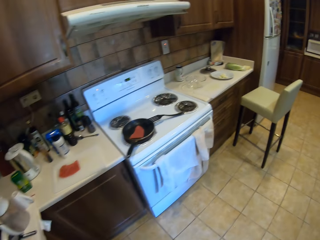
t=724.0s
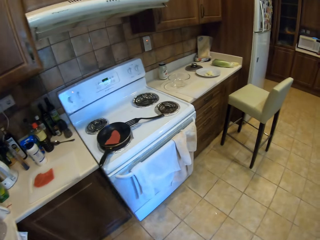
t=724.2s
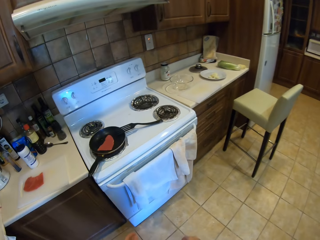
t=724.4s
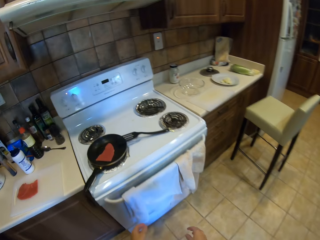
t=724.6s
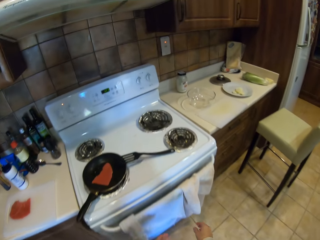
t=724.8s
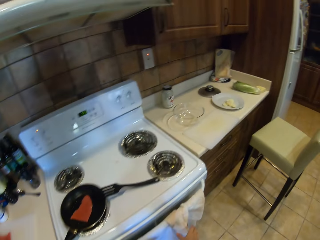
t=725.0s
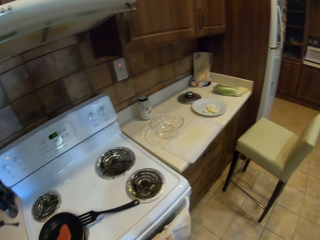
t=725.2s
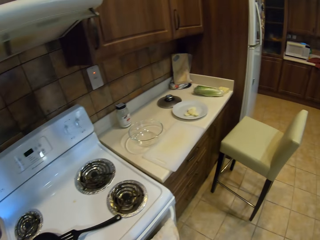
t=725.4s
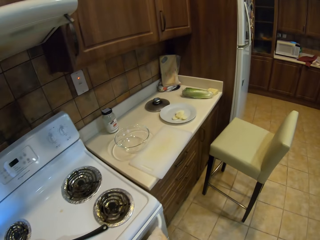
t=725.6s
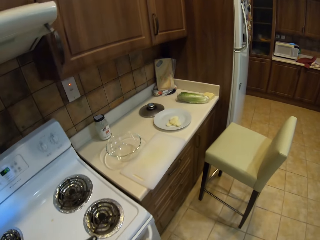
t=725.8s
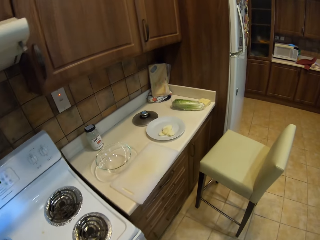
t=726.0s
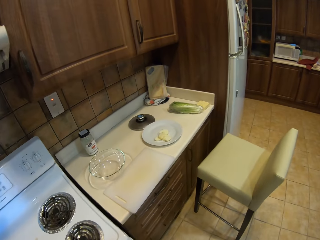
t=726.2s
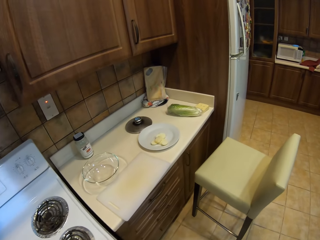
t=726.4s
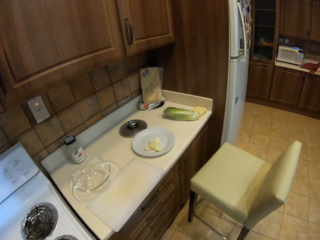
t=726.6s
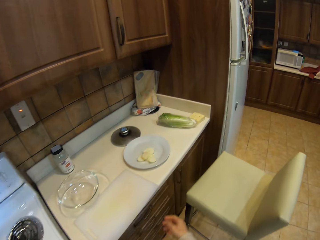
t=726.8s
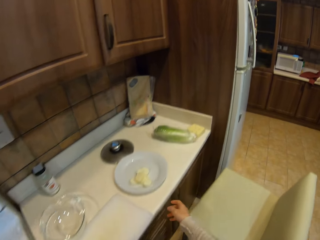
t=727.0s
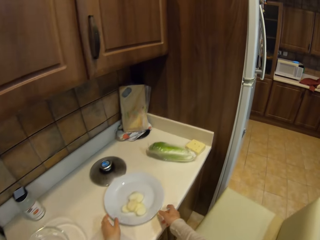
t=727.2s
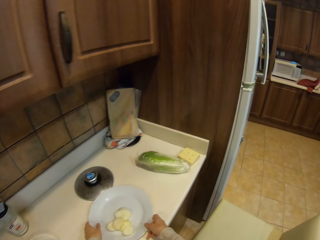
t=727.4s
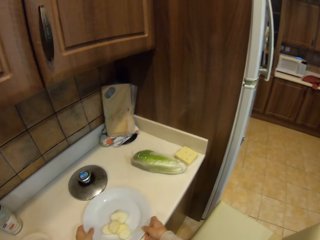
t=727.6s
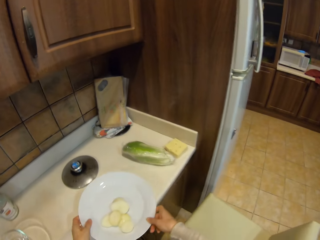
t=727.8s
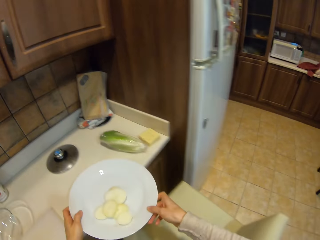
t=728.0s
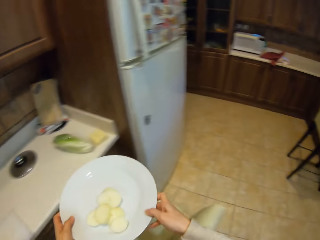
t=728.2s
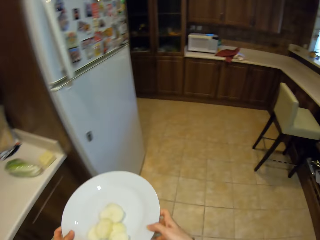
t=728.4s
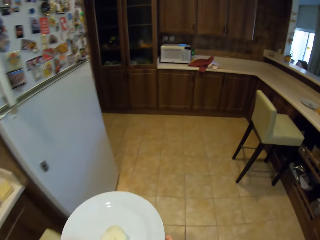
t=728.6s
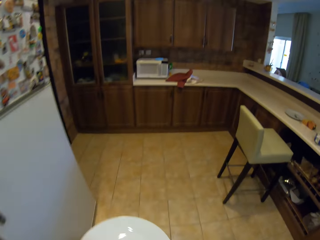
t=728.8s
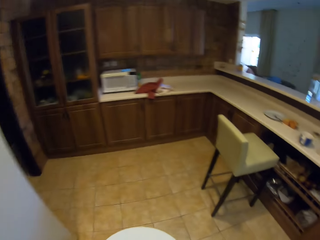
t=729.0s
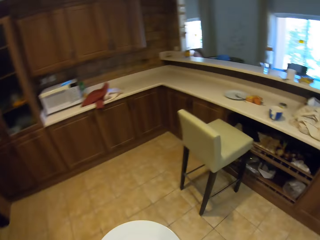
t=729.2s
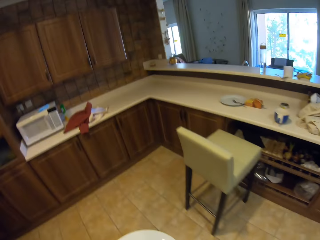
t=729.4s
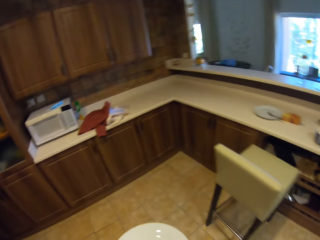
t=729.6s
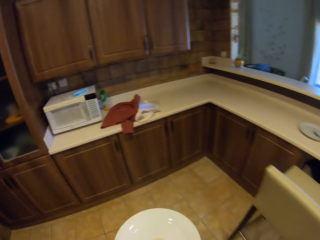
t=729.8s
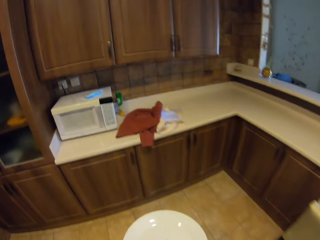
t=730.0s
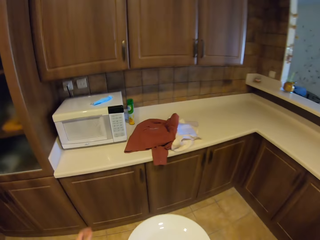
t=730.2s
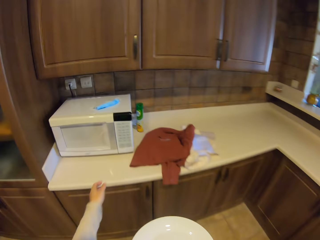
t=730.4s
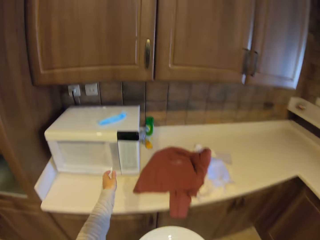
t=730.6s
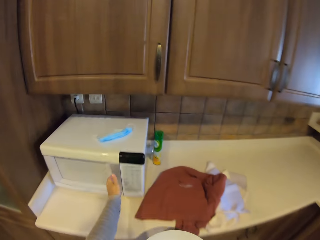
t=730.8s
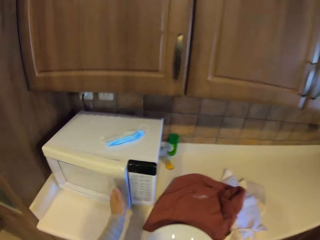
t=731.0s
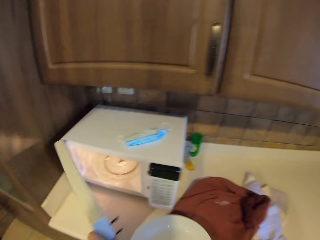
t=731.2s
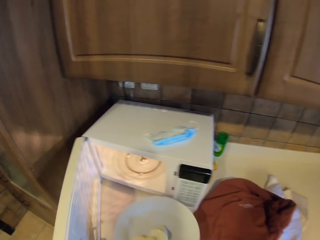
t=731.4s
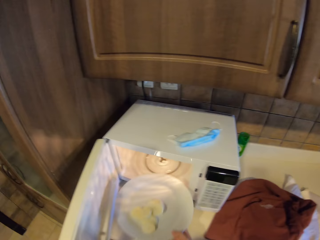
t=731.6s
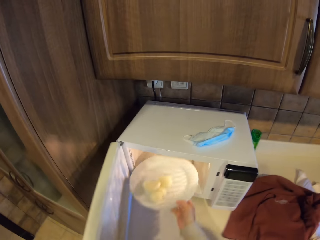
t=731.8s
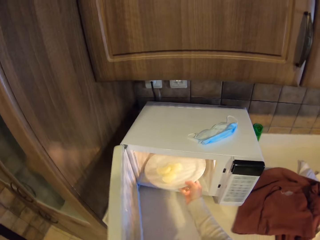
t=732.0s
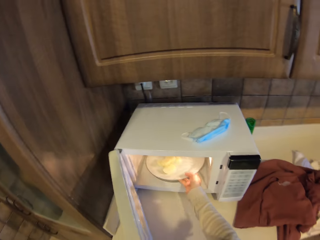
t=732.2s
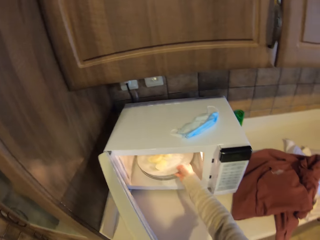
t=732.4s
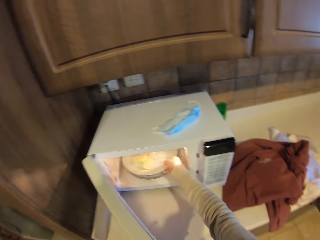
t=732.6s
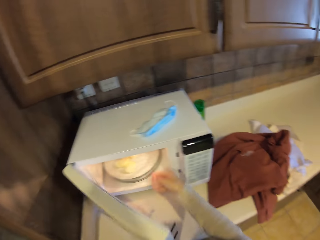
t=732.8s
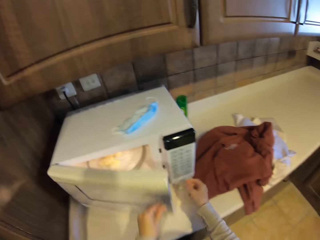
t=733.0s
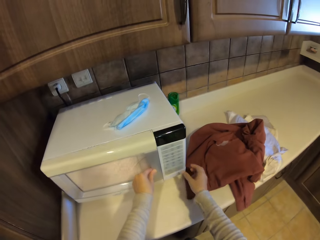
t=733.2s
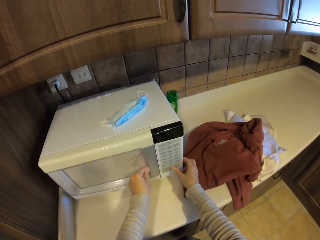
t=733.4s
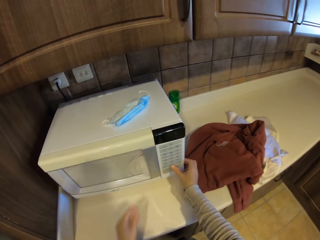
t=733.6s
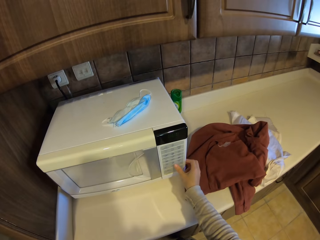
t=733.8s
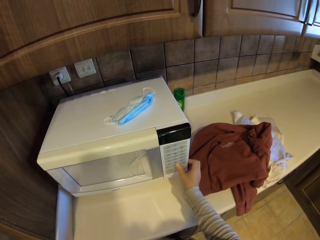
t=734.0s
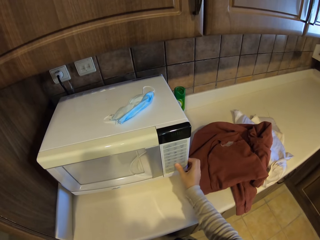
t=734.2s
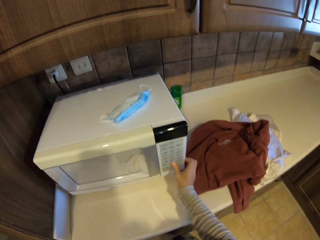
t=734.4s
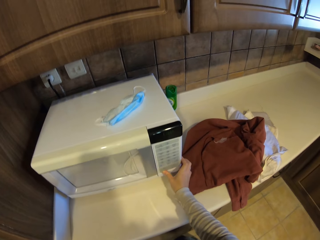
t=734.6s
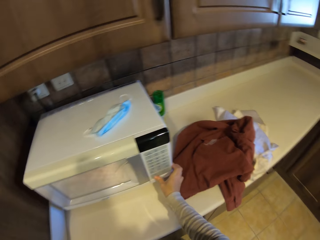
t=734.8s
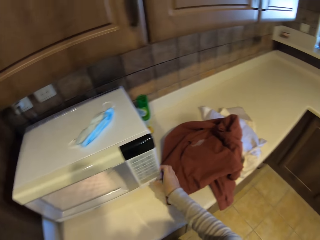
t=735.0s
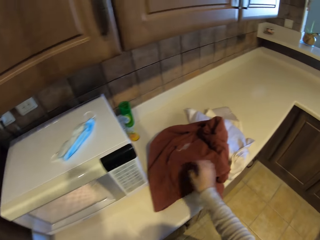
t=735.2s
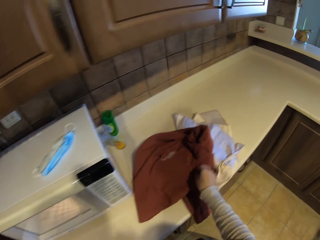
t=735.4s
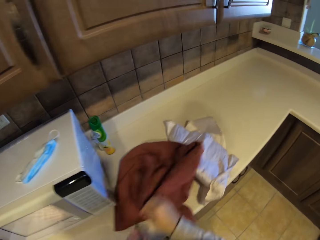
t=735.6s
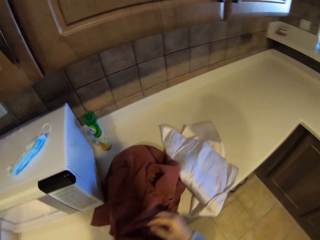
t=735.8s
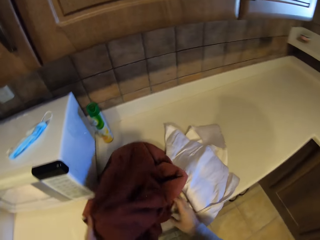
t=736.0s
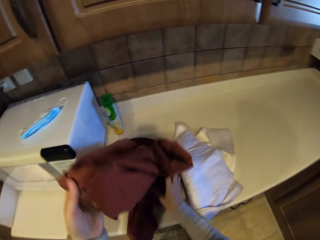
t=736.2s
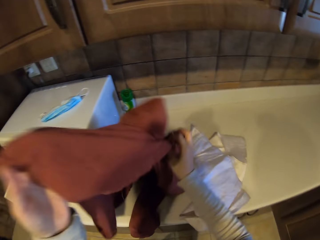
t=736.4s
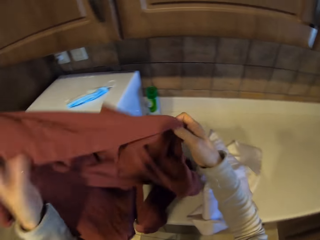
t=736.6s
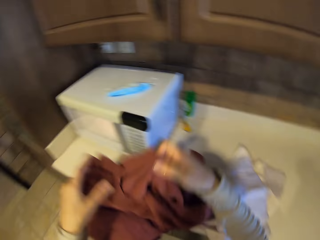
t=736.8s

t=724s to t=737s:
The camera wearer picks up the plate. They walk around the kitchen. They open the microwave. They put the plate in the microwave. They close the microwave. They operate the microwave. They pick up the cloth.

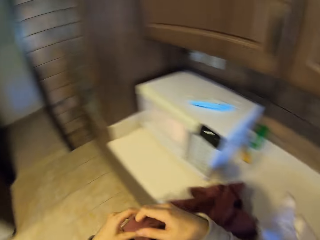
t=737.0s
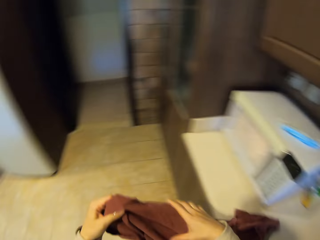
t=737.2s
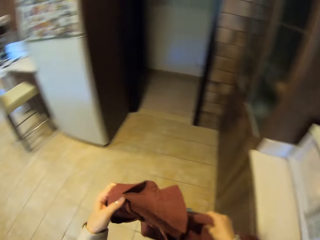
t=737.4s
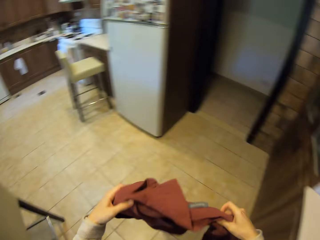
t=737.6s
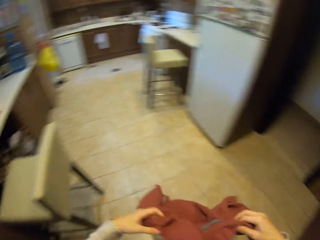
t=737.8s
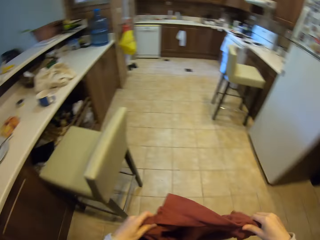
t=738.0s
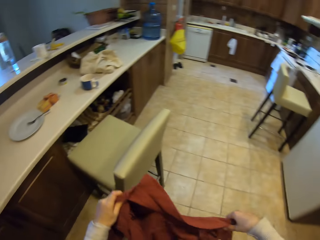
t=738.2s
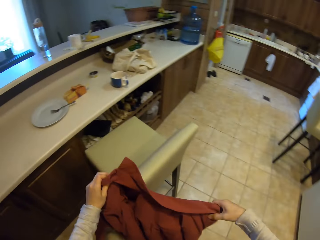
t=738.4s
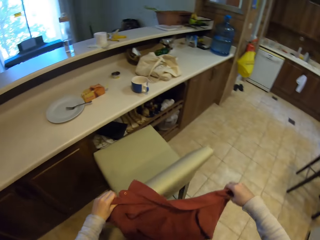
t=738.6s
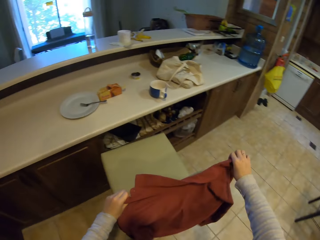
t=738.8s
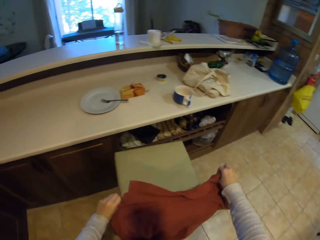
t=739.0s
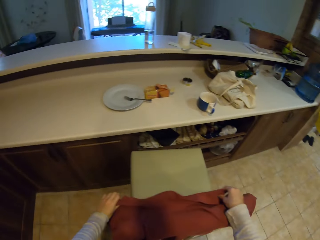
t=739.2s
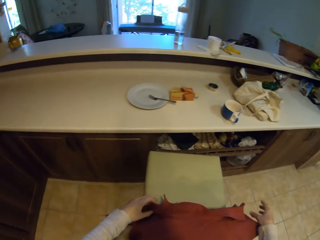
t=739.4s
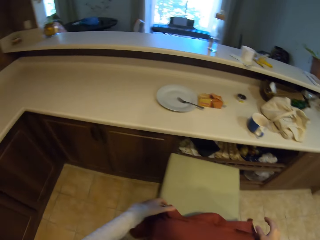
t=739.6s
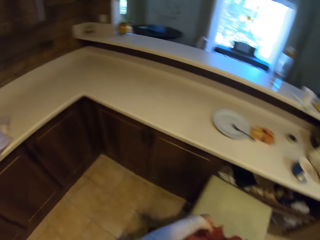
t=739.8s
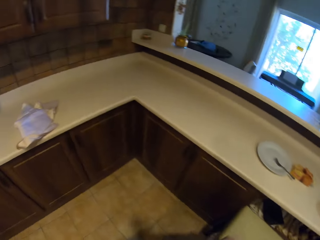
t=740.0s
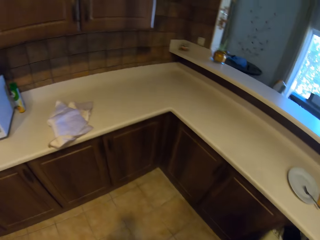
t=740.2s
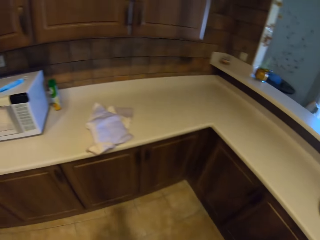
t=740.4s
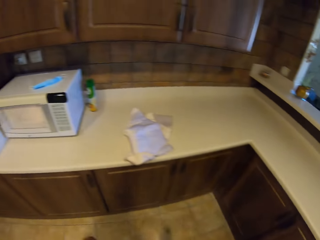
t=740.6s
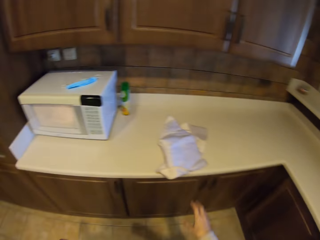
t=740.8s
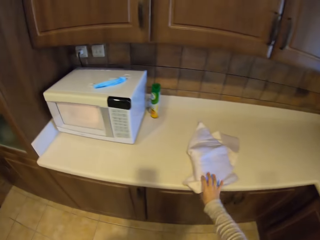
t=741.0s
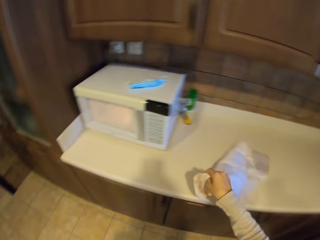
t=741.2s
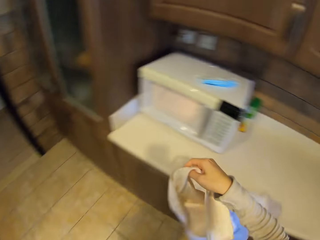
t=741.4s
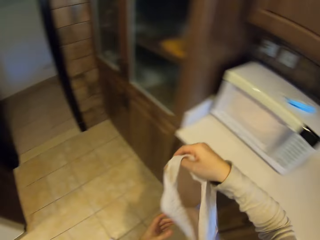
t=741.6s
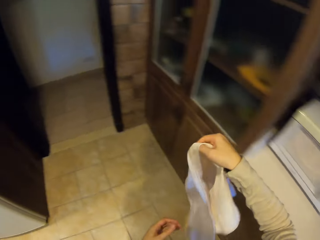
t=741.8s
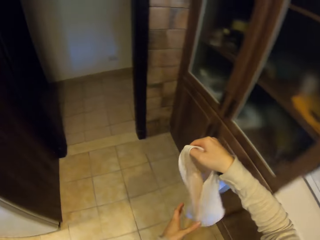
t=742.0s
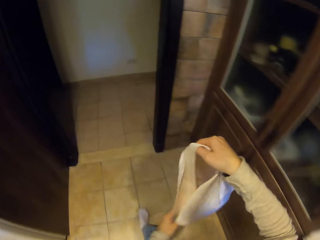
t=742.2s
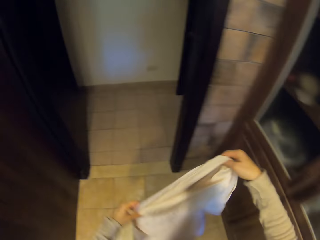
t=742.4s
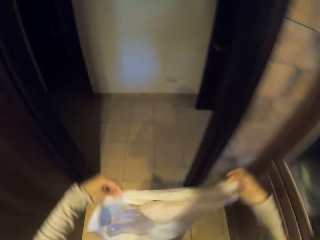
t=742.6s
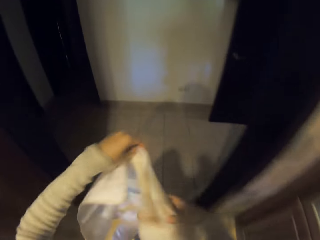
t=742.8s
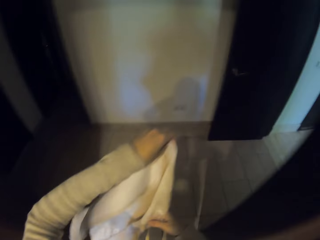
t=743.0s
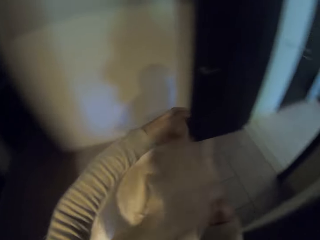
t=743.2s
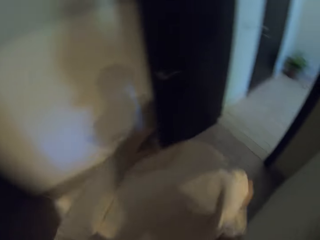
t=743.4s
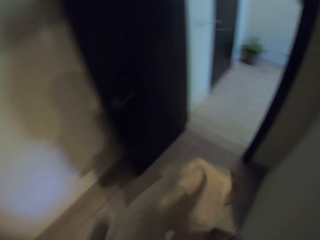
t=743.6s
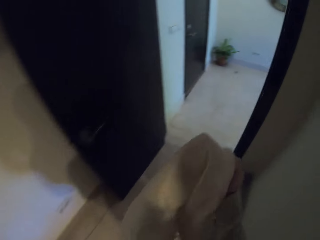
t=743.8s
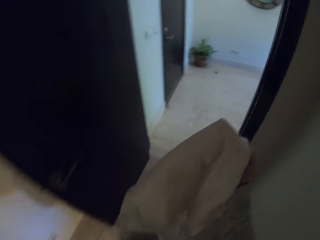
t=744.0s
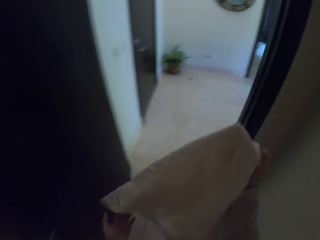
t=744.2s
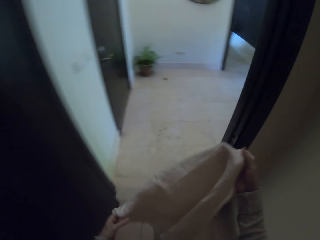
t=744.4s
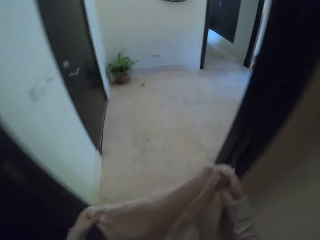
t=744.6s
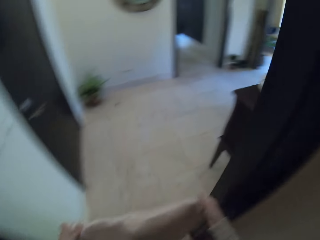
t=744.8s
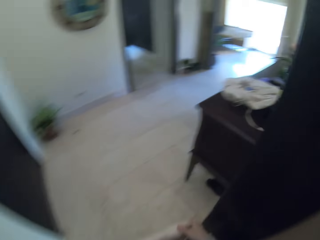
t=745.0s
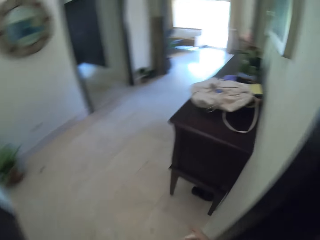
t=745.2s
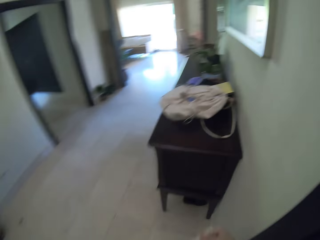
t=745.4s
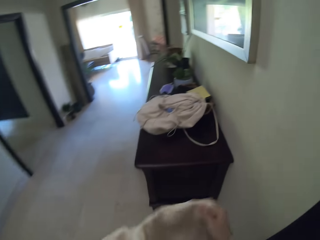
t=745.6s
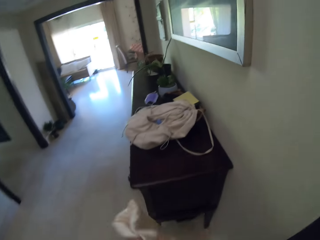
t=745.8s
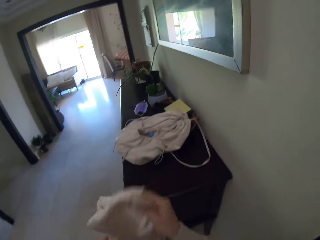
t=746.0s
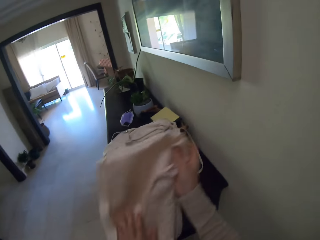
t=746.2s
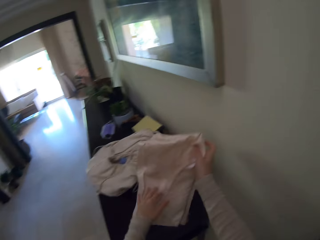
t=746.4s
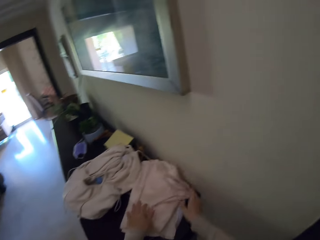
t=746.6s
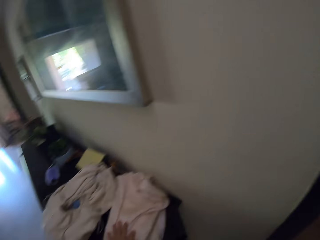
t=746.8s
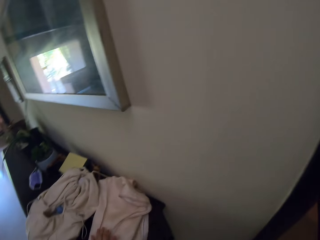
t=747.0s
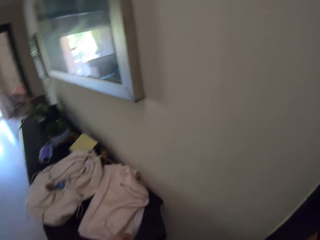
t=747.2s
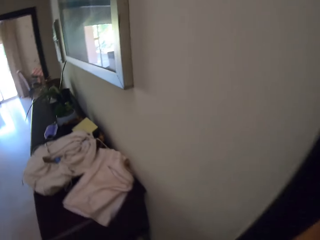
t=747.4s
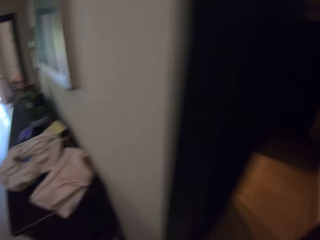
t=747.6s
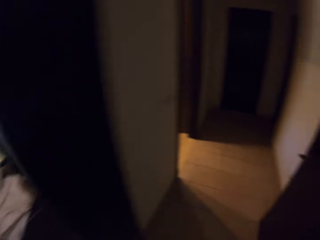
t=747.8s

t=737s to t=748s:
The camera wearer walks around the kitchen. They hang the cloth on the chair. They walk around the kitchen. They pick up the cloth. They step forward. They put the cloth on the table. They step forward.
